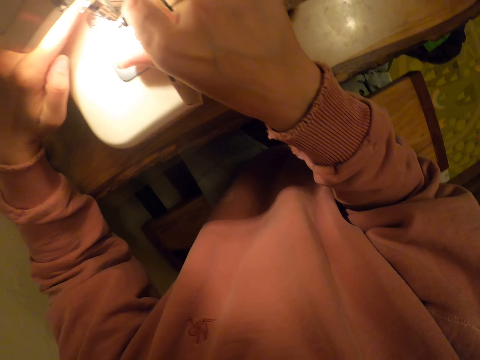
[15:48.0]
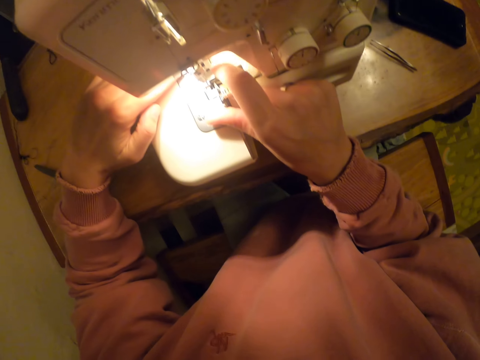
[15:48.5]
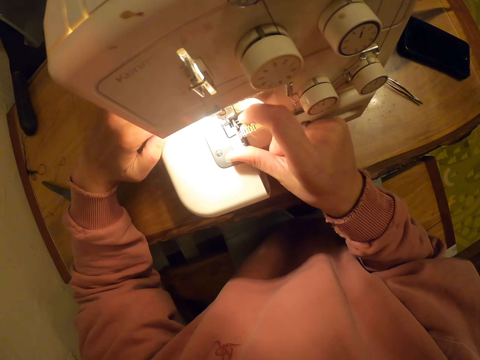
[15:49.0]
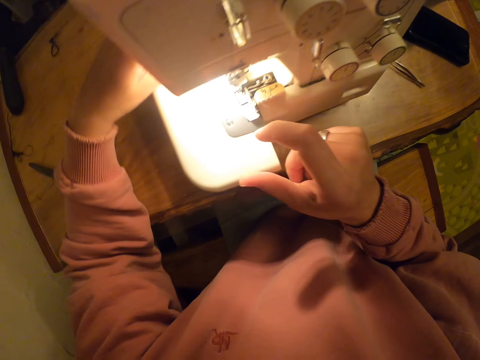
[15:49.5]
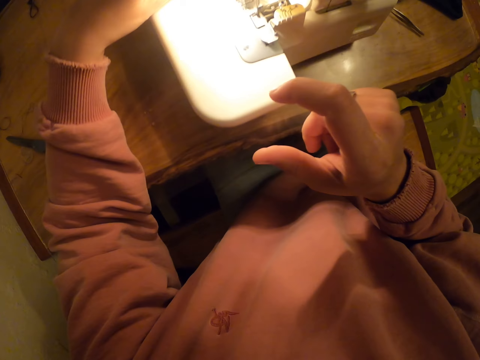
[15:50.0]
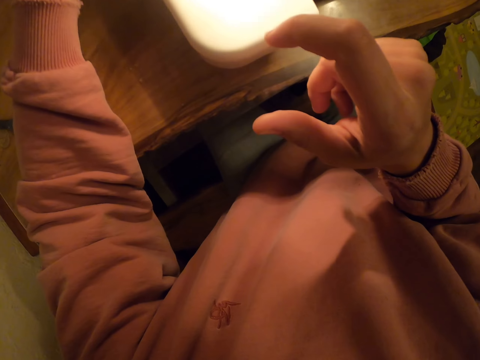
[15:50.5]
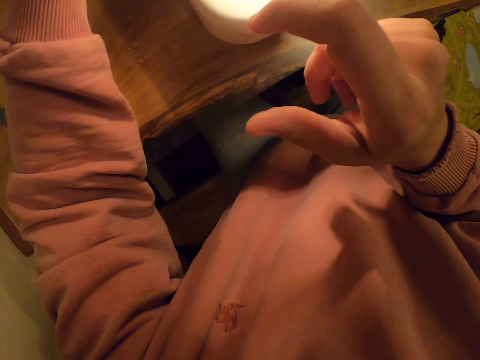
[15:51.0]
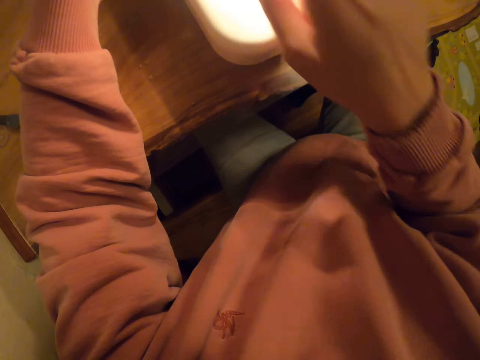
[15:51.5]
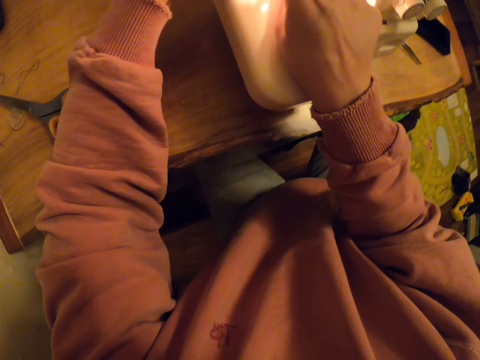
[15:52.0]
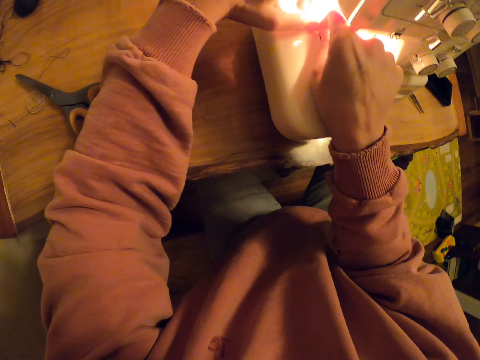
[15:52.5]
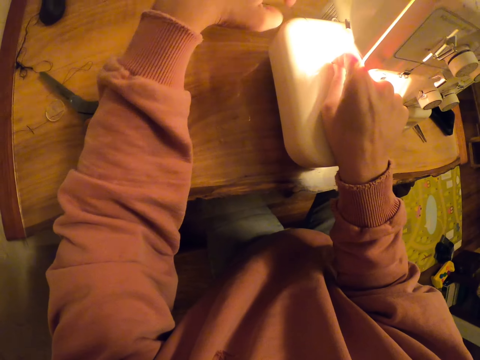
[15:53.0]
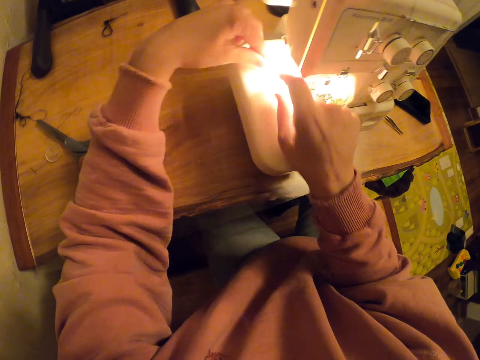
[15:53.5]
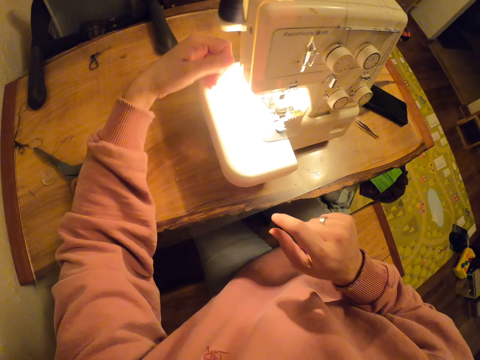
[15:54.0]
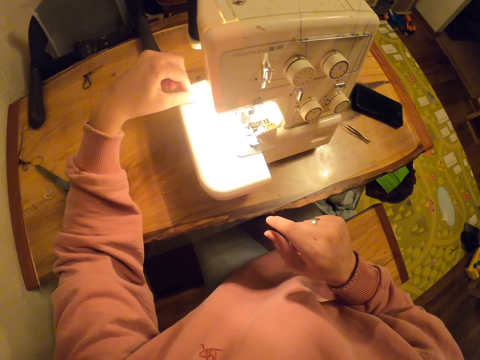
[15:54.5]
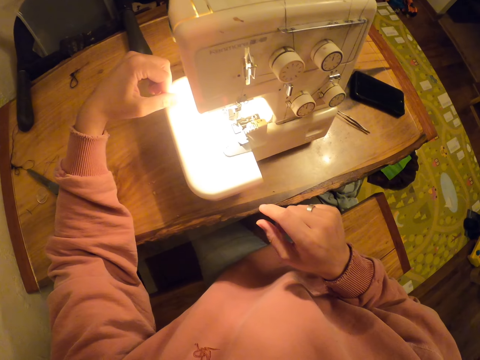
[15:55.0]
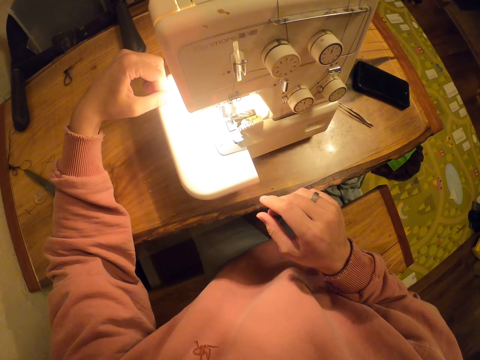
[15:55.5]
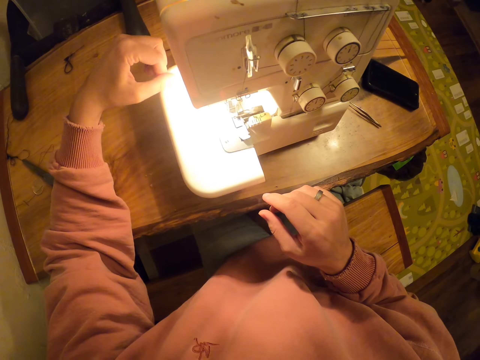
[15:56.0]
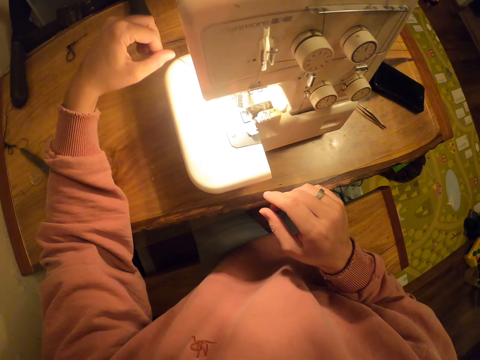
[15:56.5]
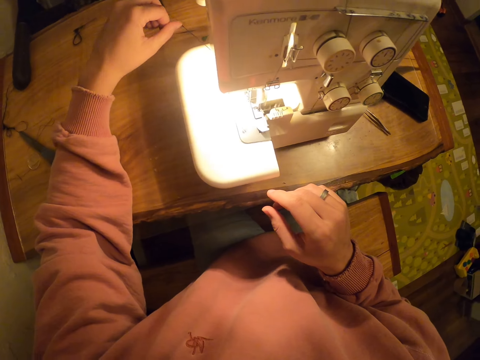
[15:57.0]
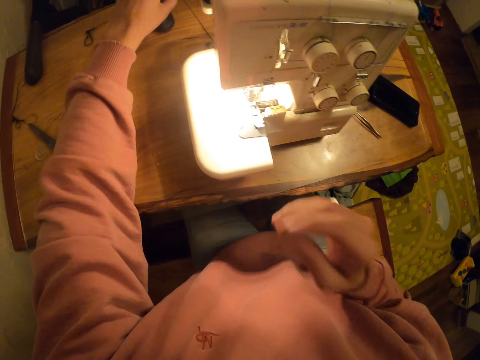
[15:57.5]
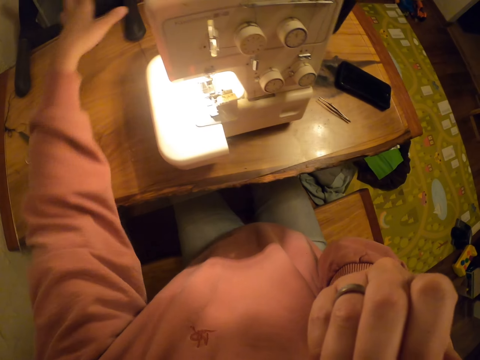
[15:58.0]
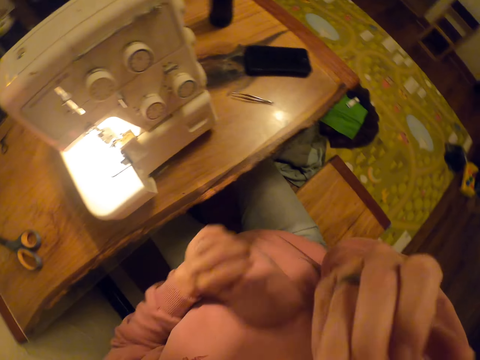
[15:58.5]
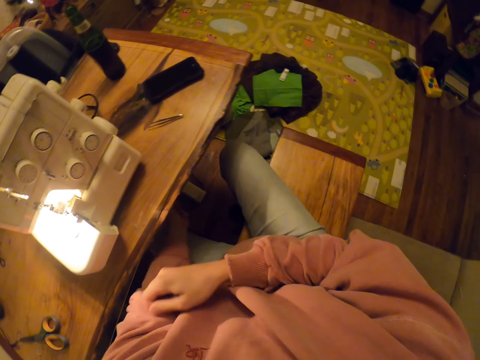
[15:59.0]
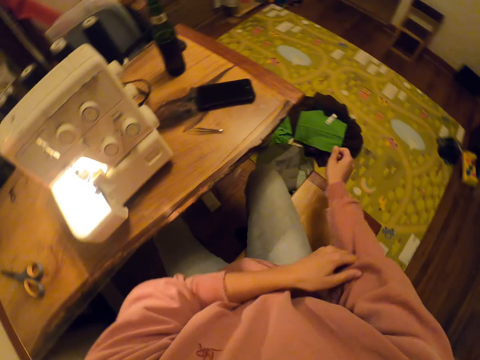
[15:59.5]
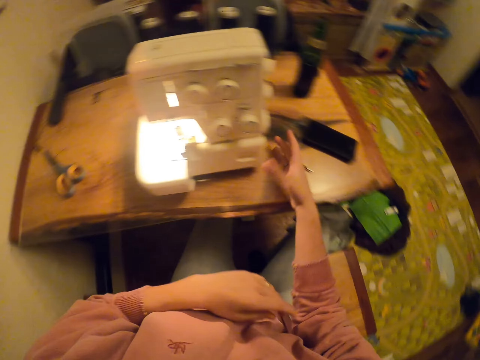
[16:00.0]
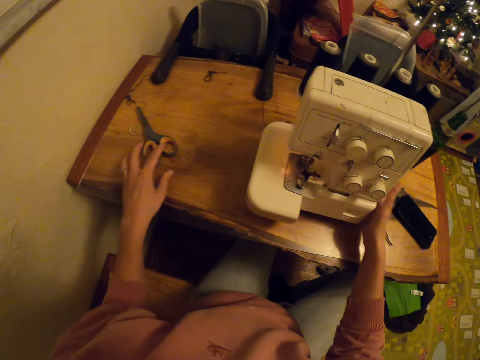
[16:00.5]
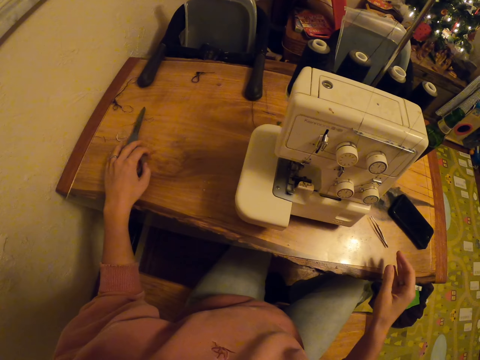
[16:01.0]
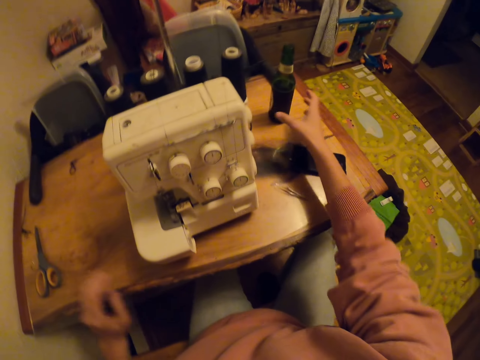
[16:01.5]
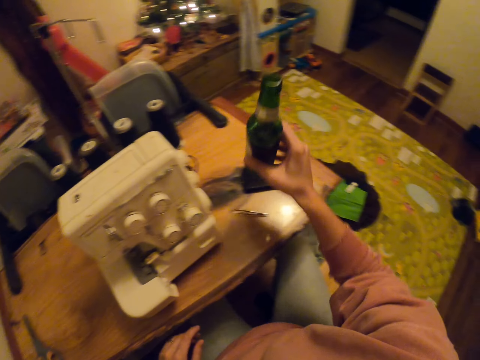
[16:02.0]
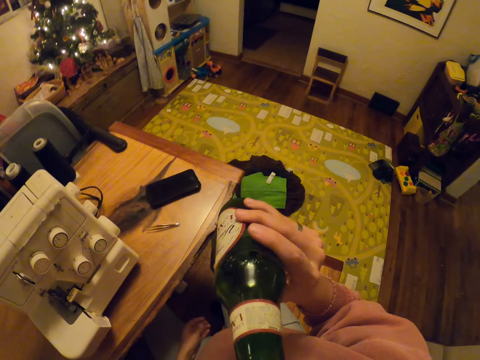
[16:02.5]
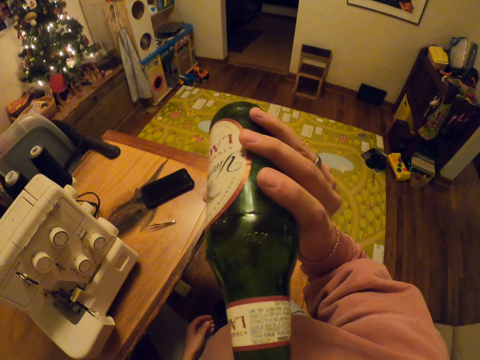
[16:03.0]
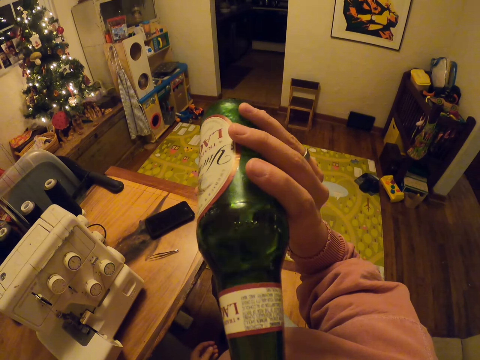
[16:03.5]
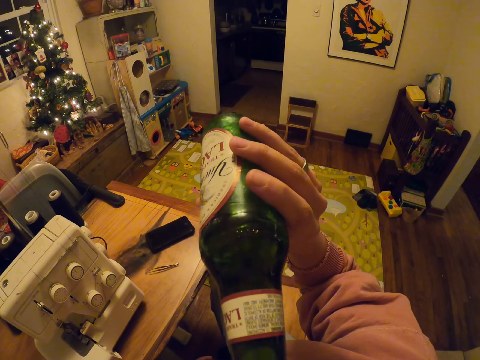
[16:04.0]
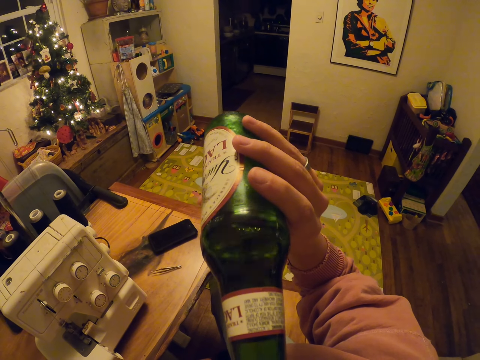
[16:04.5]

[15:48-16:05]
The camera wearer pulls thread. They touch the mouth. They fold the sweater. They pick up the scissors. They pick up the bottle. They drink from the bottle.

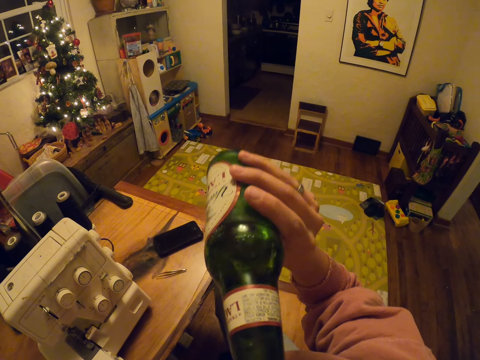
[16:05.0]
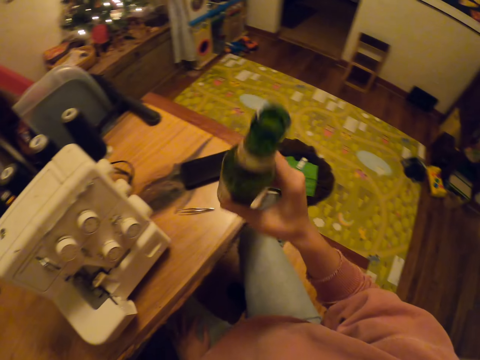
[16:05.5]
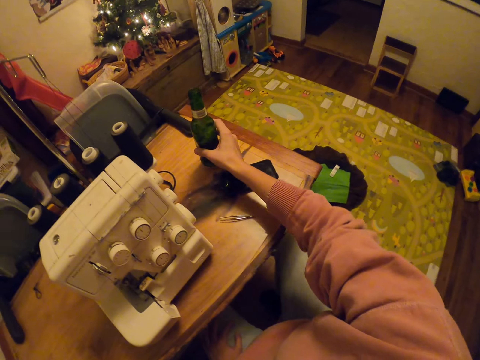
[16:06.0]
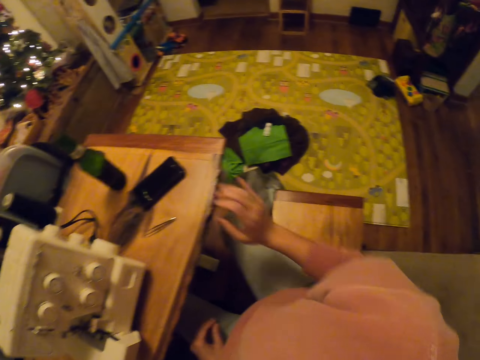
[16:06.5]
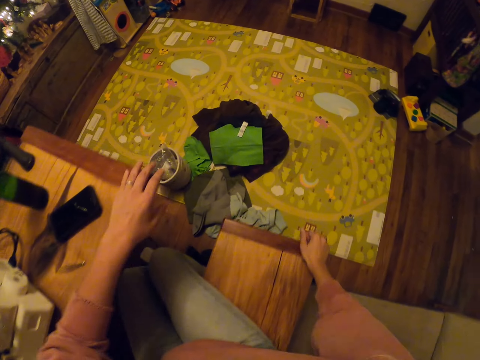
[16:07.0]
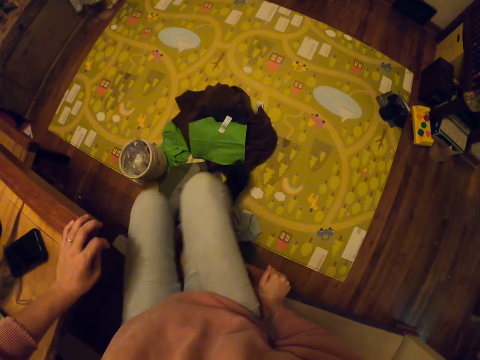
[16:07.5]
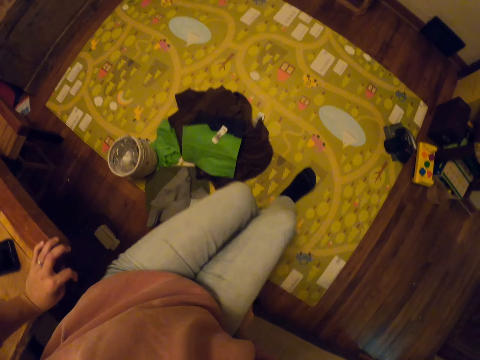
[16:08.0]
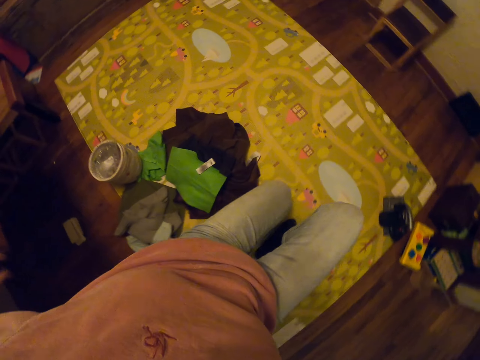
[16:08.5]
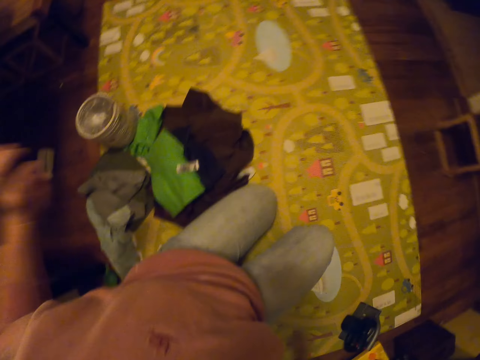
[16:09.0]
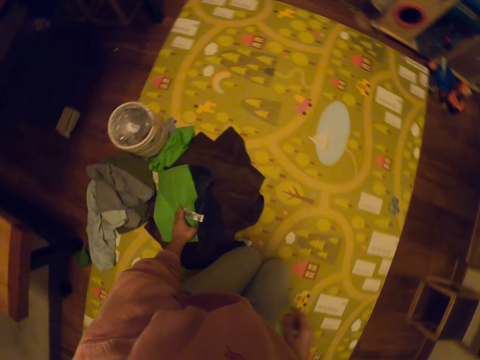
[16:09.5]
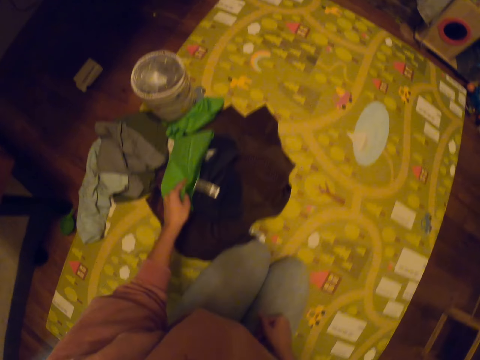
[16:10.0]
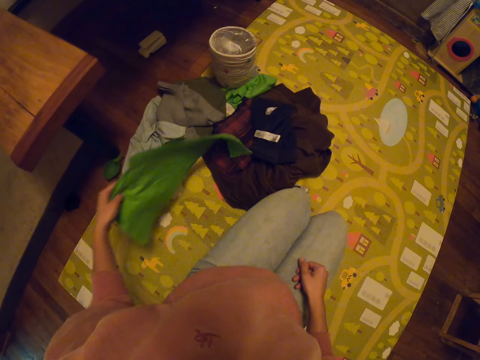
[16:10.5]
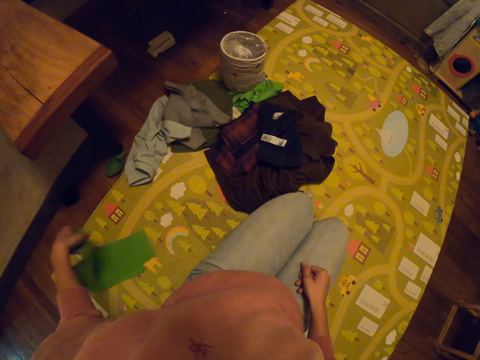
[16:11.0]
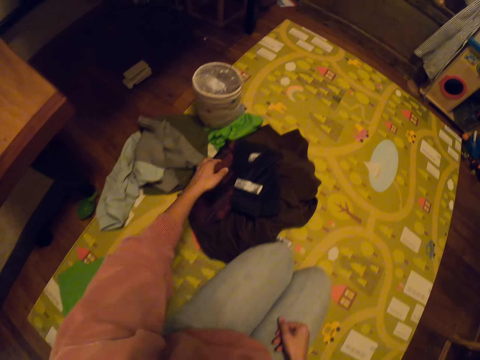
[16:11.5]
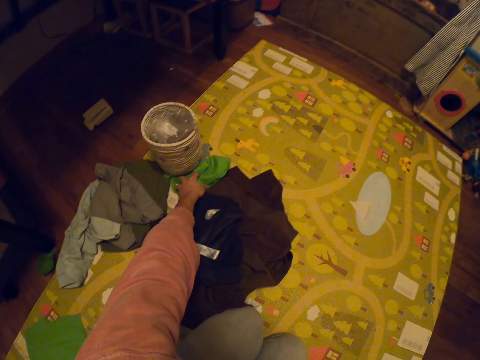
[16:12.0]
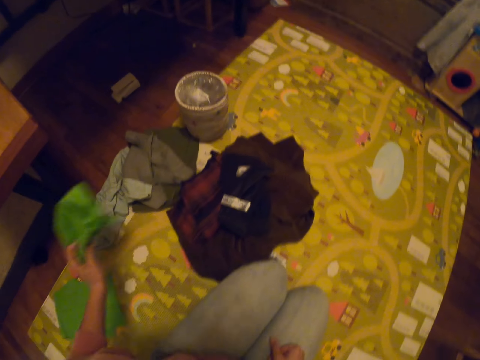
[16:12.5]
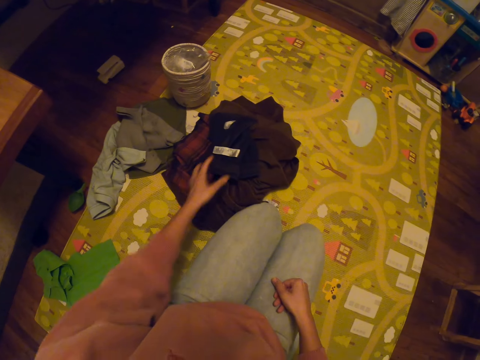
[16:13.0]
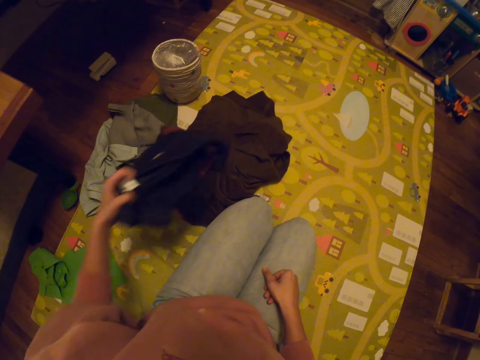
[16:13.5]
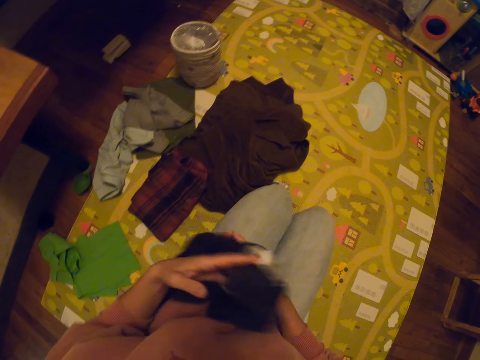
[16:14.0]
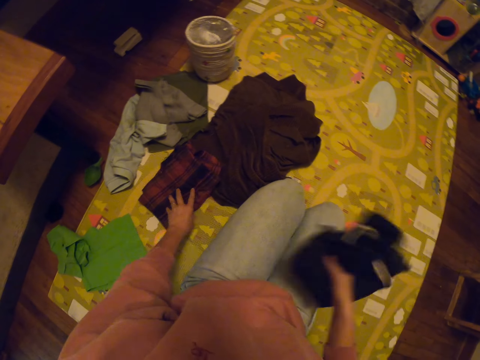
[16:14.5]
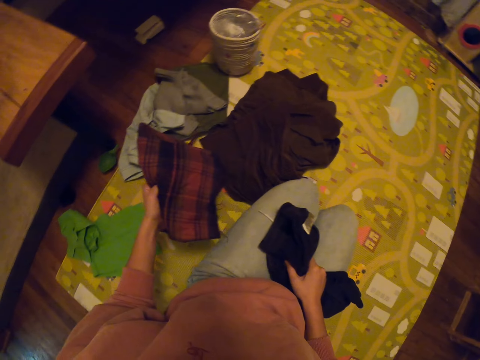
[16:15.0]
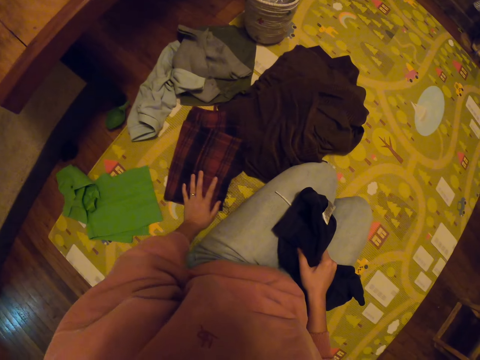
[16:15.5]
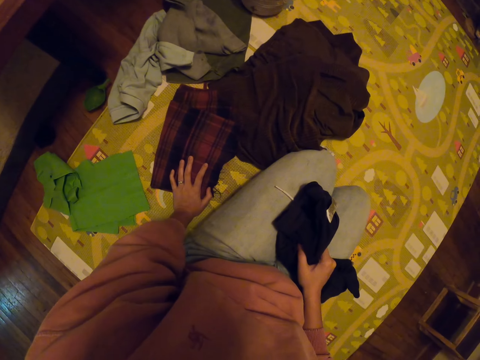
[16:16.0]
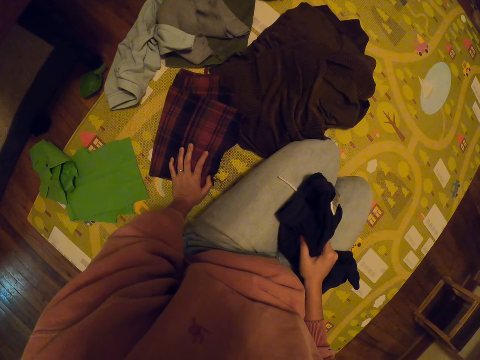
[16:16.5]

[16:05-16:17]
The camera wearer puts back the bottle on the table. They walk. They rise up. They kneel down. They move around. They pick up the material or clothes.
